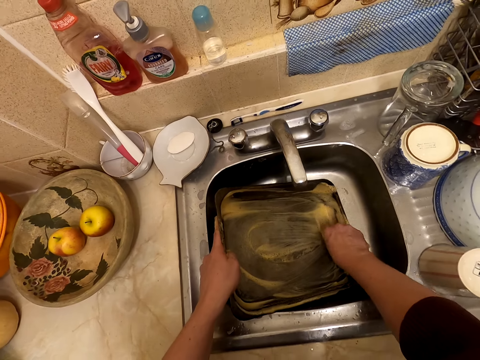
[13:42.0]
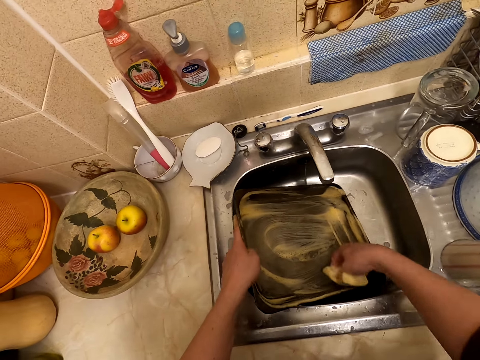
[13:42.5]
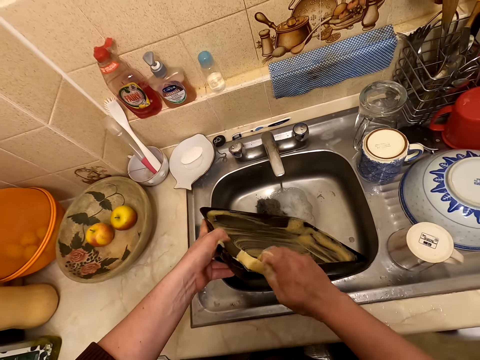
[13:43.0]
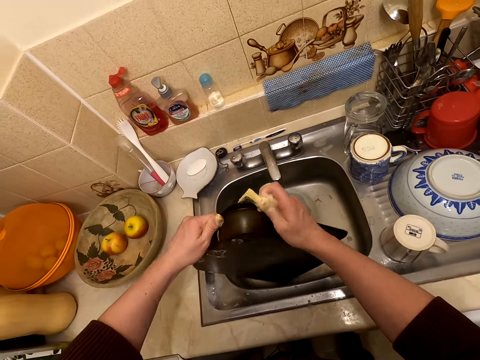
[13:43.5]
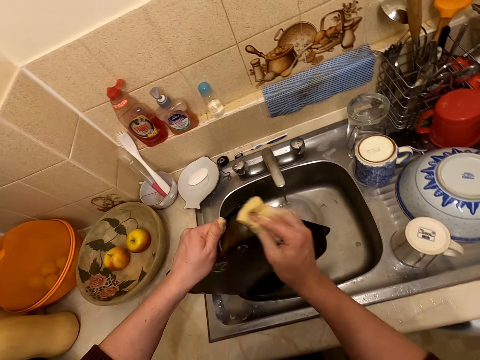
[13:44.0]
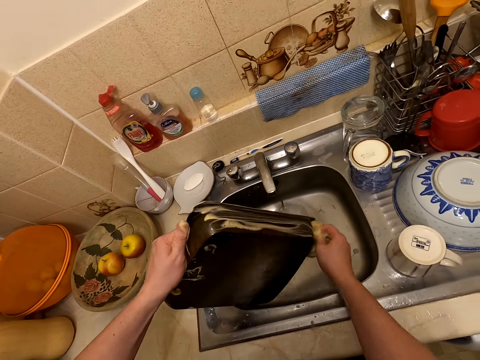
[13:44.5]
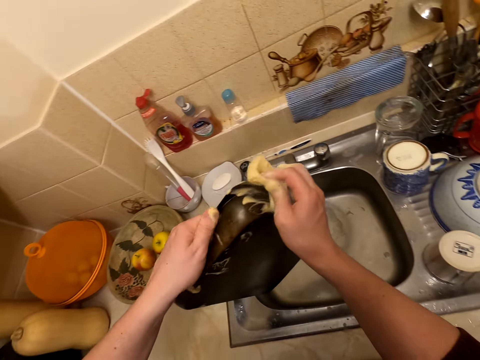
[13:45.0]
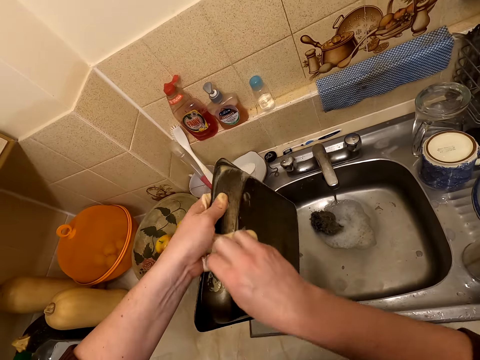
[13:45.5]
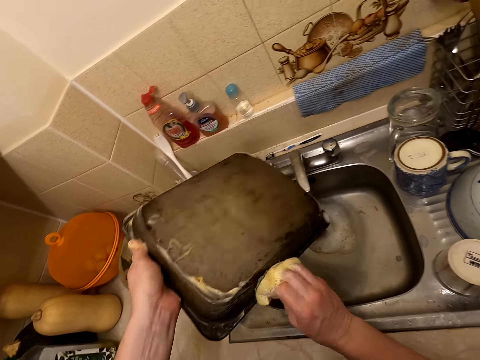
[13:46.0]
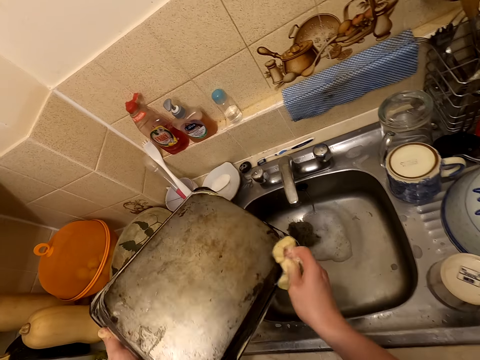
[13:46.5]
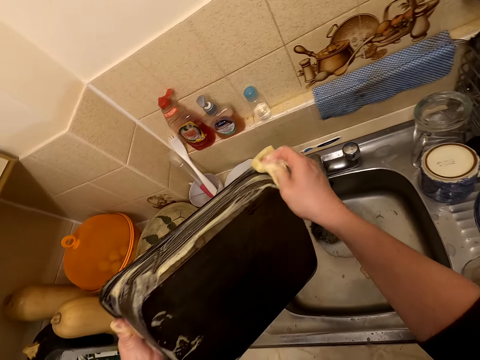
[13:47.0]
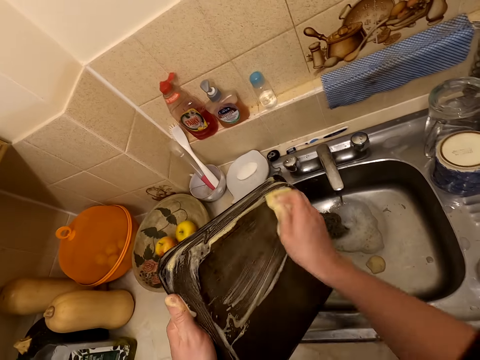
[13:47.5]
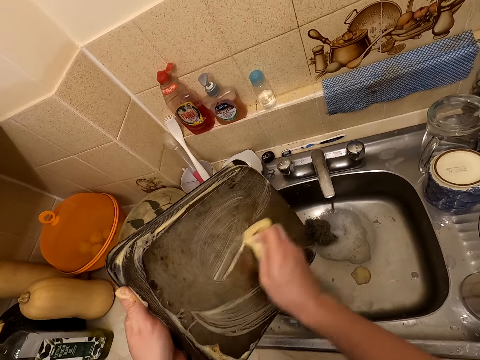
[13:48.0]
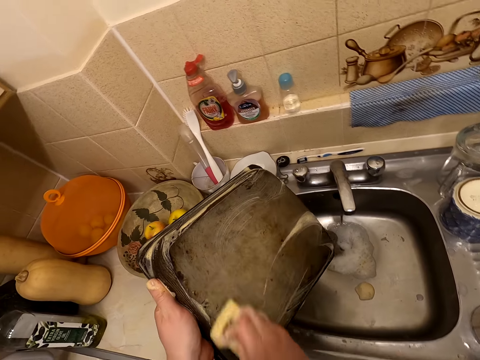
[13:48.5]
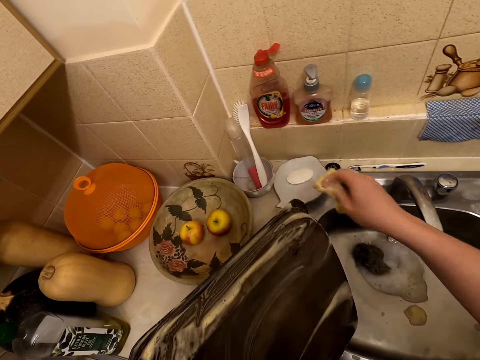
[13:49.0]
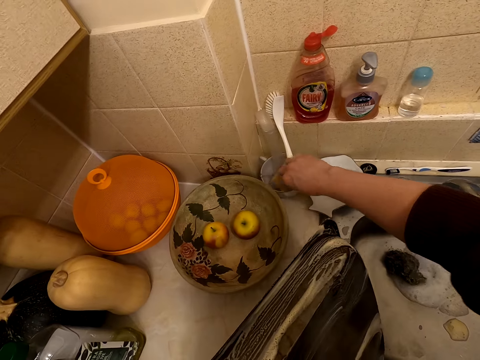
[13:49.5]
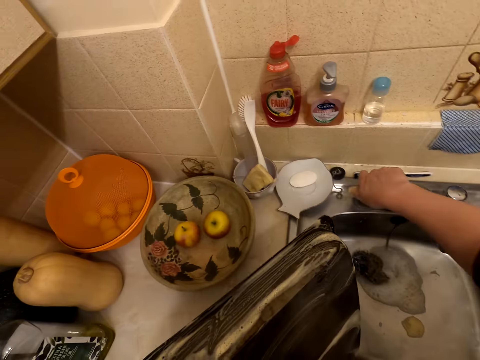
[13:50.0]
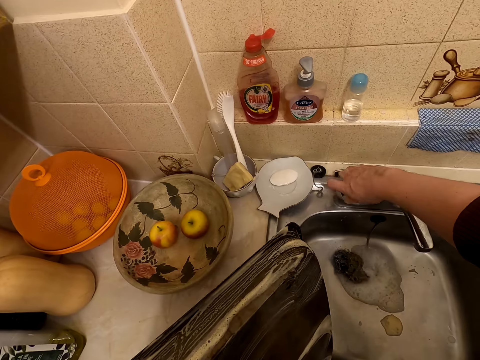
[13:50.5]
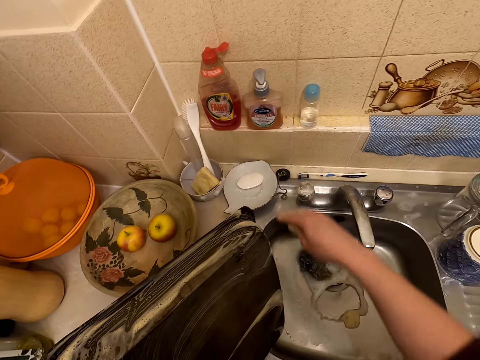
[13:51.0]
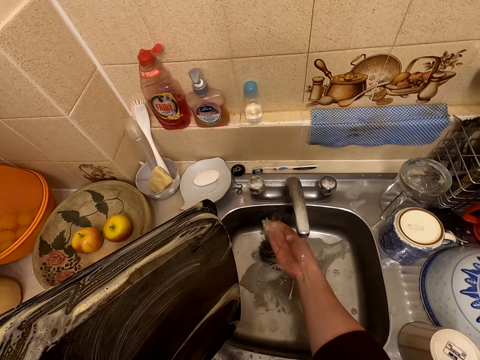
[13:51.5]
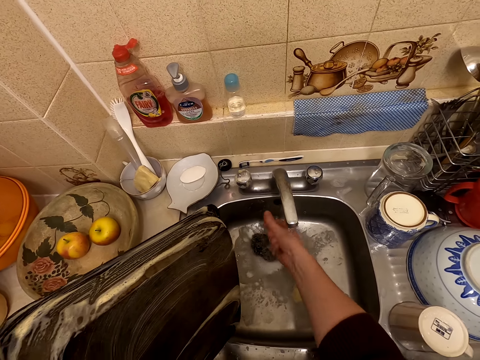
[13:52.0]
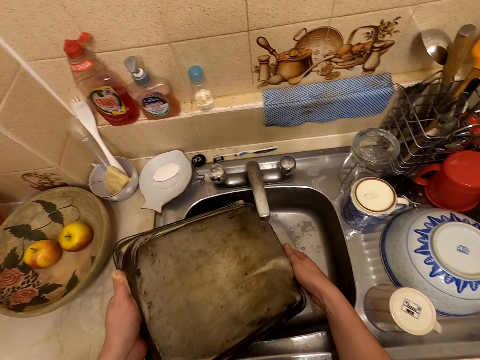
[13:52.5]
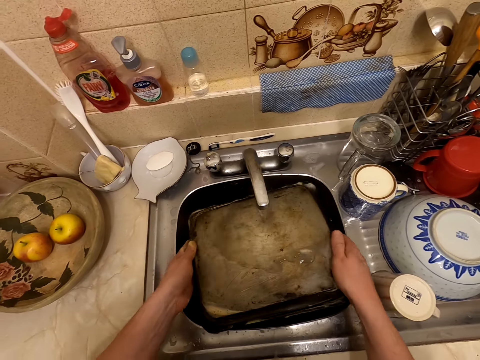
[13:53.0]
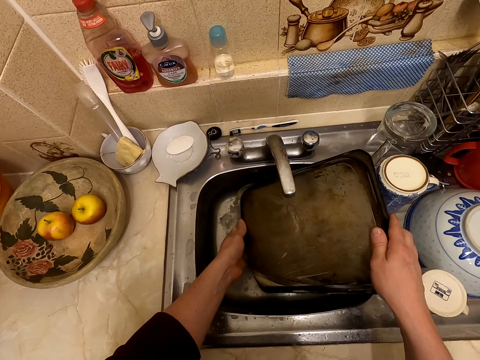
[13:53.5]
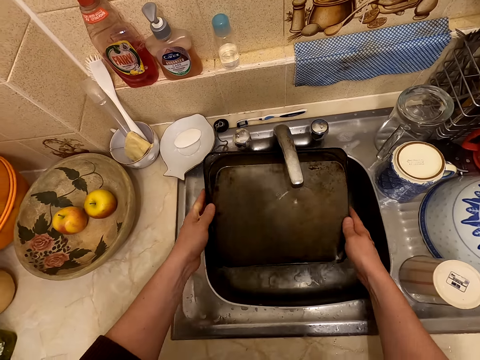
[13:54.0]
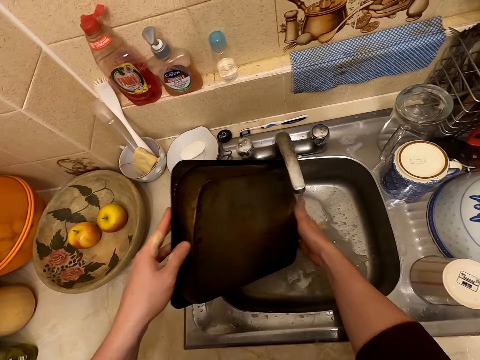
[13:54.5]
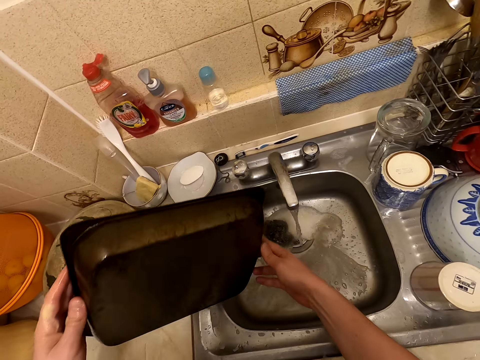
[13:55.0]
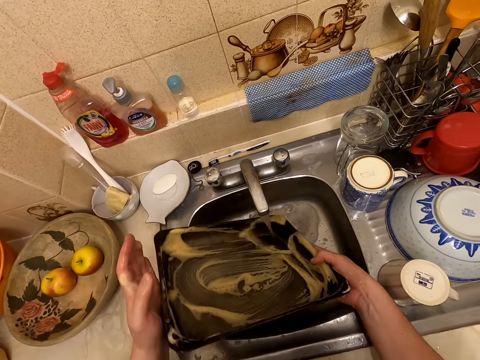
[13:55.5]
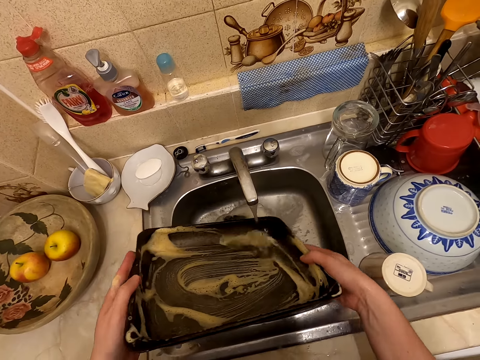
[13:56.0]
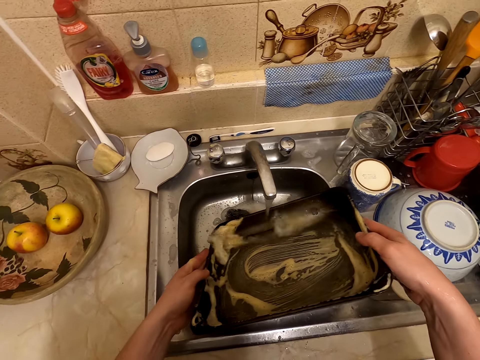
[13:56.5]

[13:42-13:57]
The camera wearer turns the tray. They wash the tray with the washing sponge. They put the washing sponge in a bowl. They turn on the water tap. They rinse the right hand. They rinse the tray on the tap.

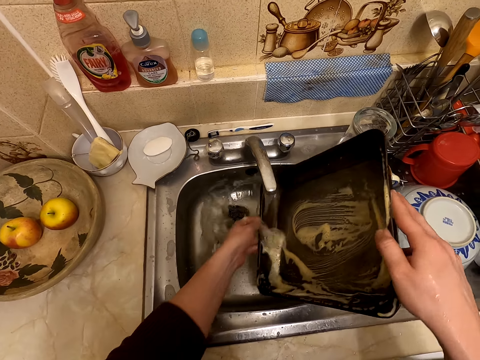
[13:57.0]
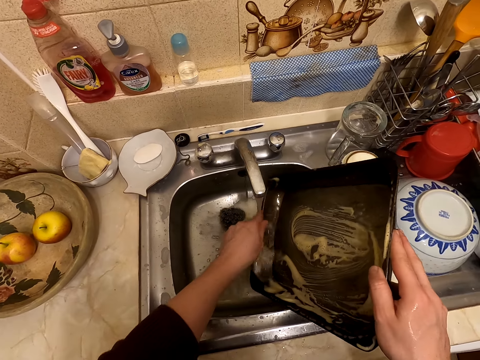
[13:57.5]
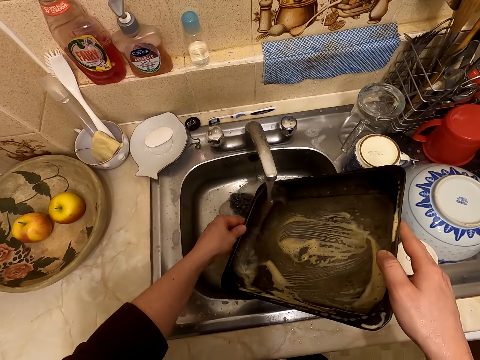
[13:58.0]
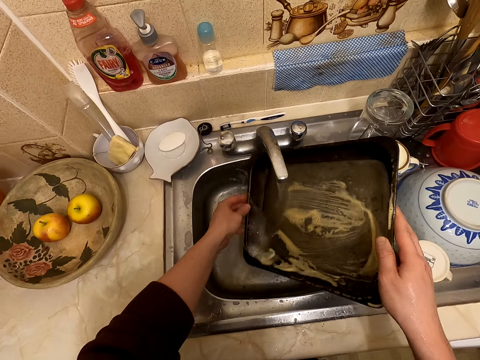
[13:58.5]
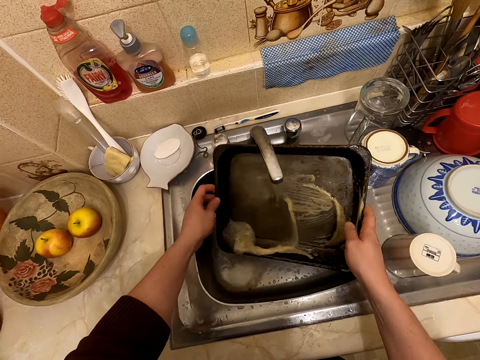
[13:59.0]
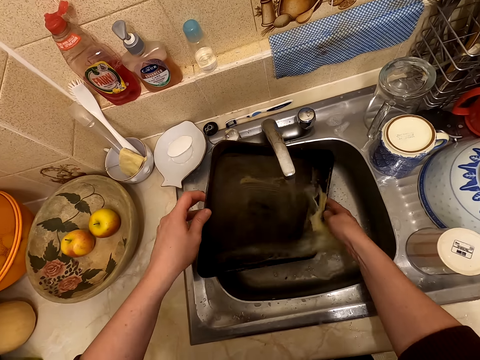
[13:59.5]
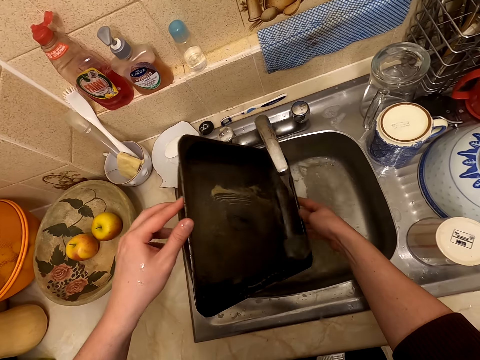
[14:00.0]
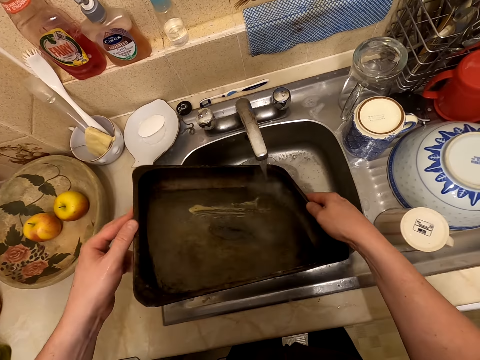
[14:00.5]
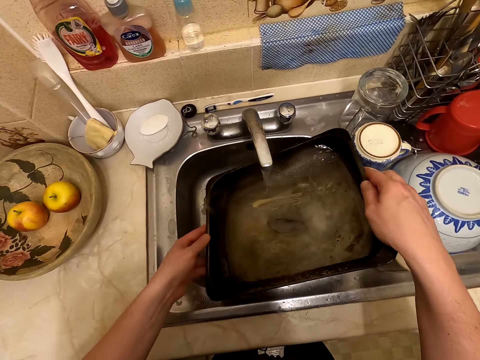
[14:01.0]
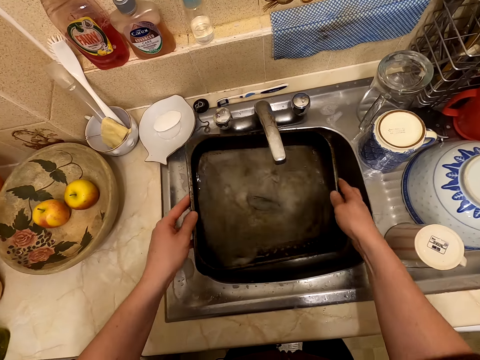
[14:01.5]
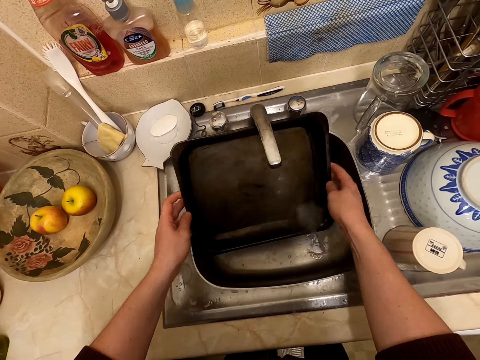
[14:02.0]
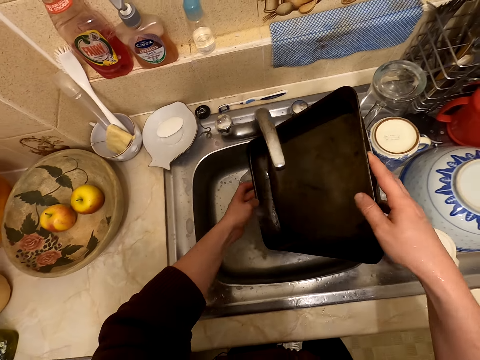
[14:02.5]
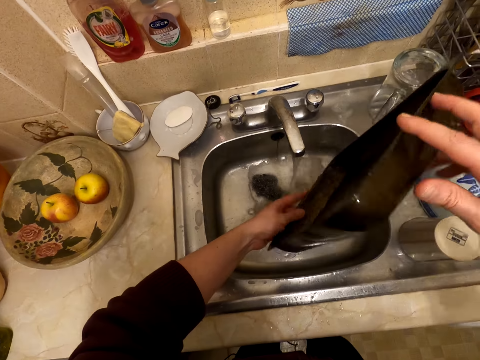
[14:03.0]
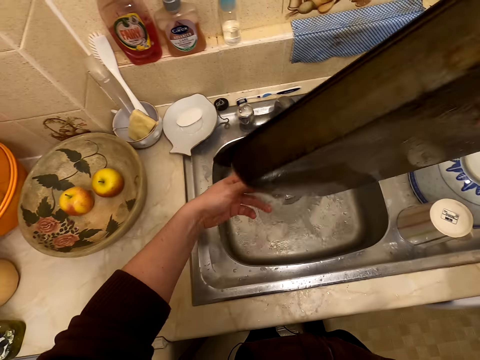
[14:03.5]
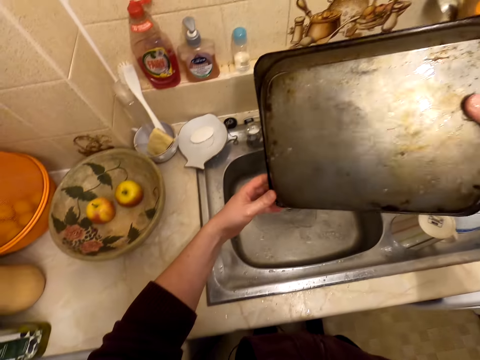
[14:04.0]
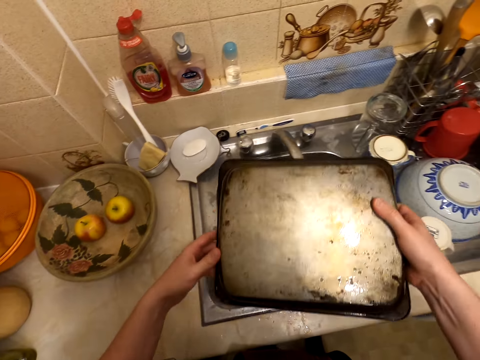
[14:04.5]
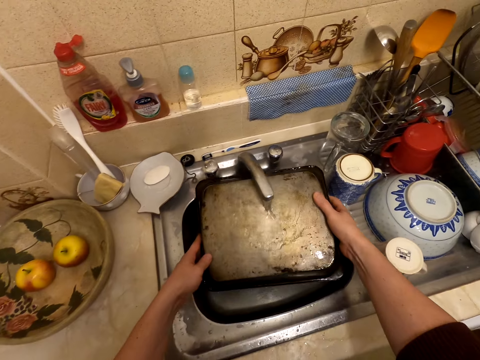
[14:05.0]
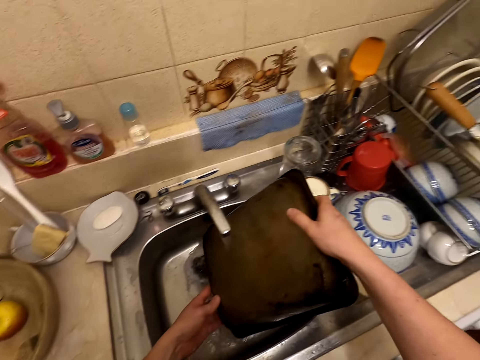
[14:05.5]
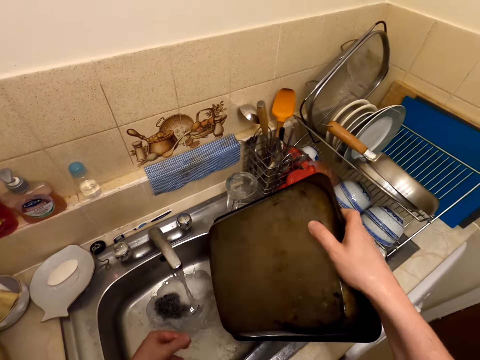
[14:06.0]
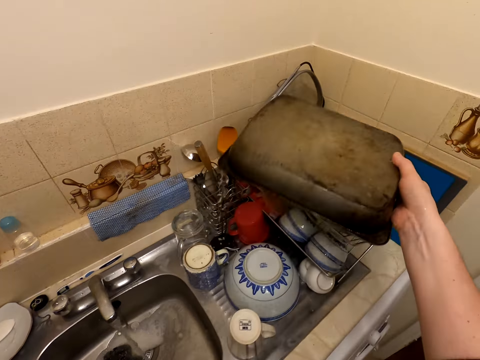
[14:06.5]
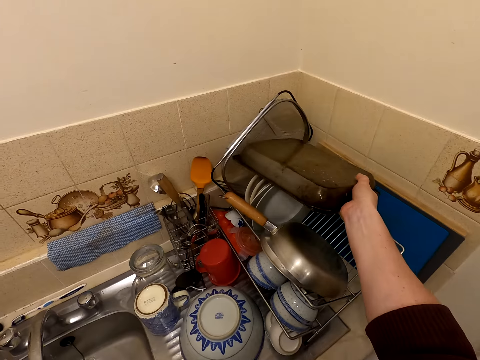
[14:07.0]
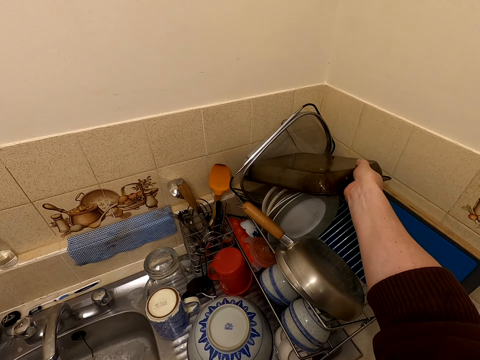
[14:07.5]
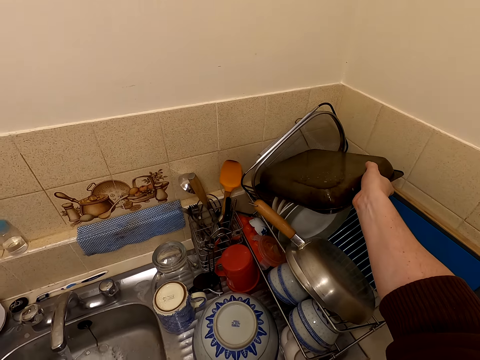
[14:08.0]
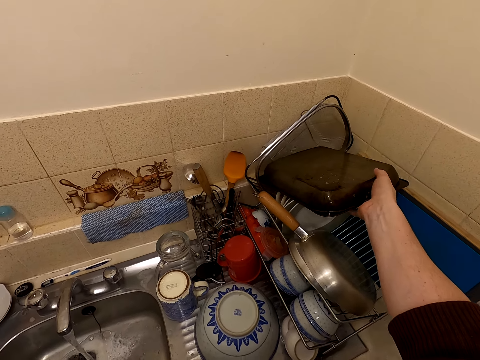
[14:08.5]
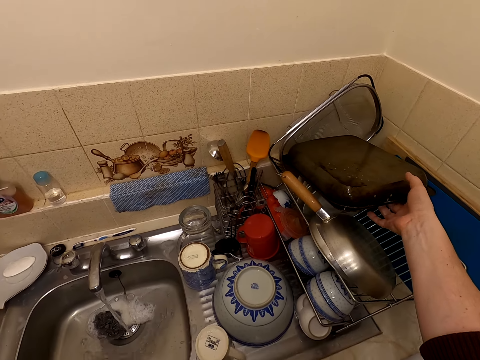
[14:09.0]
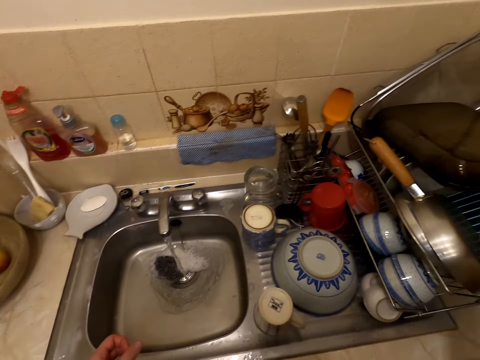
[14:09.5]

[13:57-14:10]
The camera wearer puts the tray on the rack.
